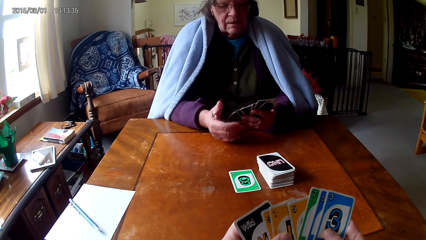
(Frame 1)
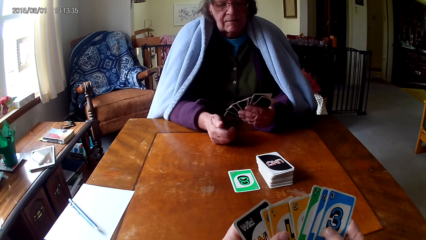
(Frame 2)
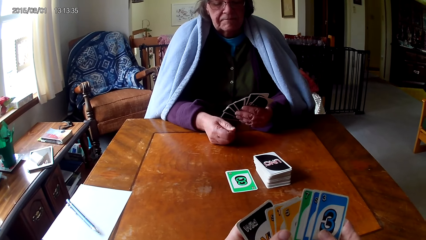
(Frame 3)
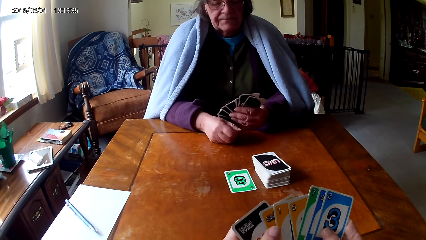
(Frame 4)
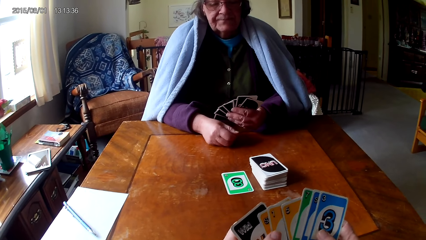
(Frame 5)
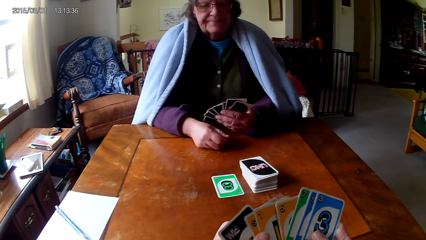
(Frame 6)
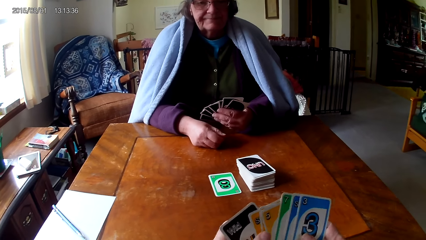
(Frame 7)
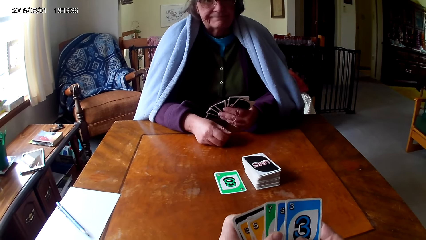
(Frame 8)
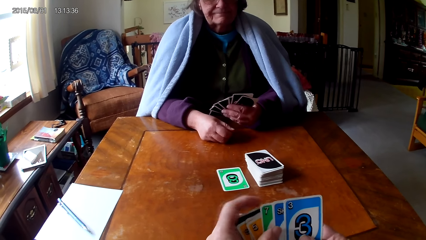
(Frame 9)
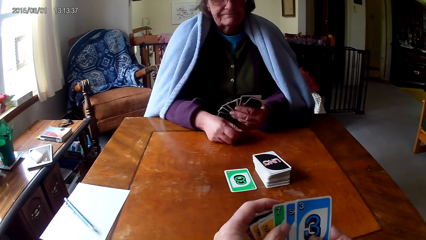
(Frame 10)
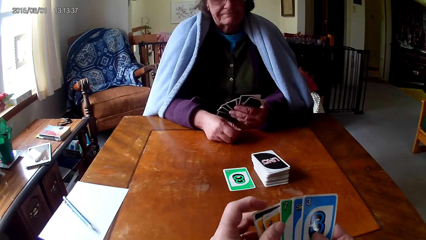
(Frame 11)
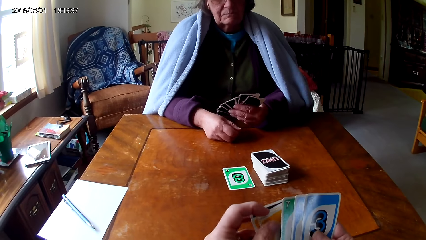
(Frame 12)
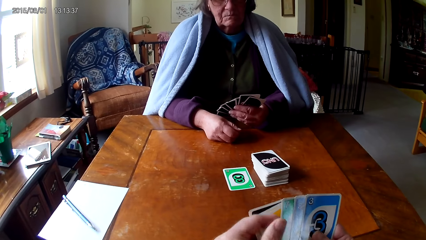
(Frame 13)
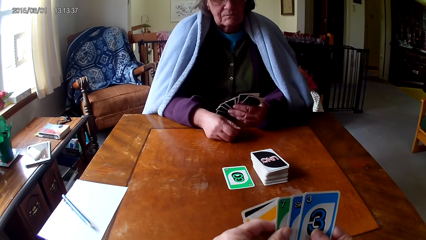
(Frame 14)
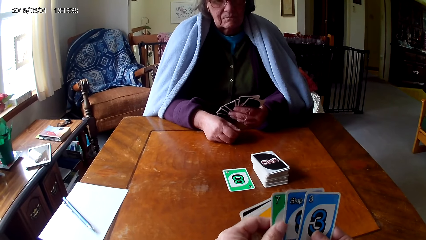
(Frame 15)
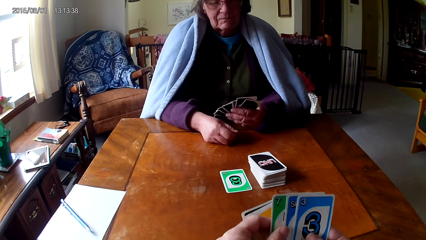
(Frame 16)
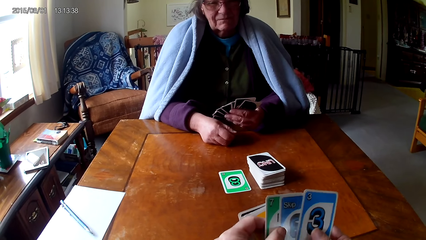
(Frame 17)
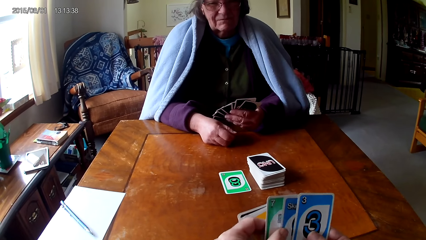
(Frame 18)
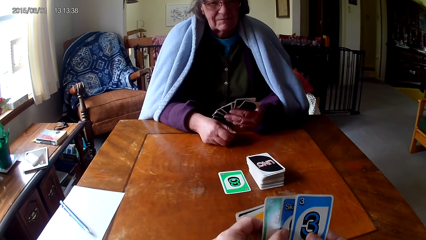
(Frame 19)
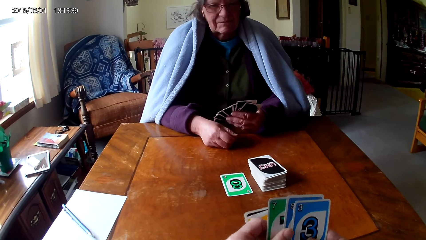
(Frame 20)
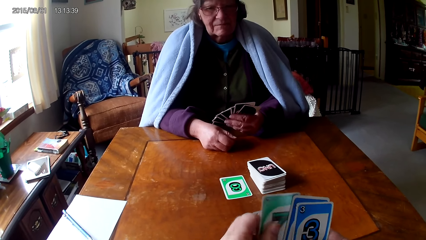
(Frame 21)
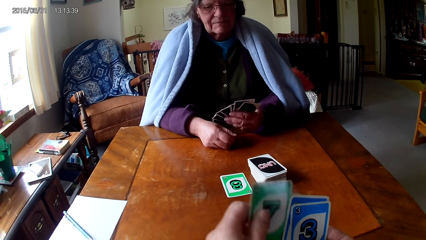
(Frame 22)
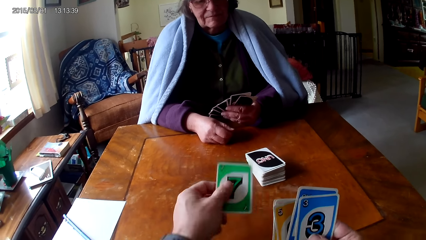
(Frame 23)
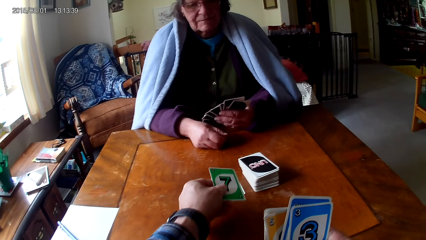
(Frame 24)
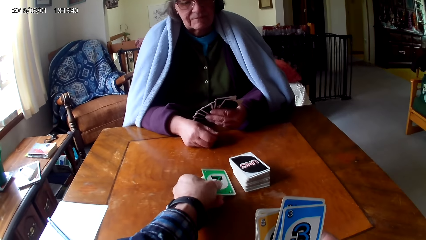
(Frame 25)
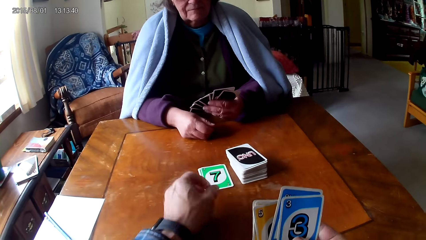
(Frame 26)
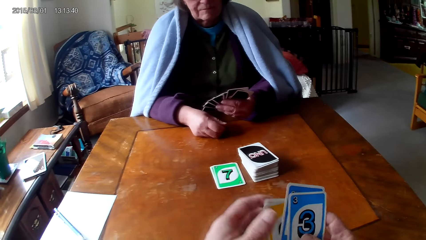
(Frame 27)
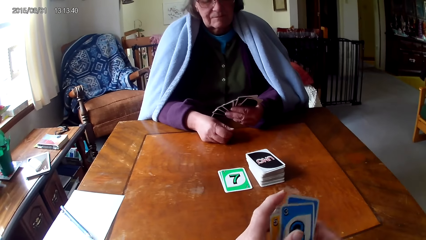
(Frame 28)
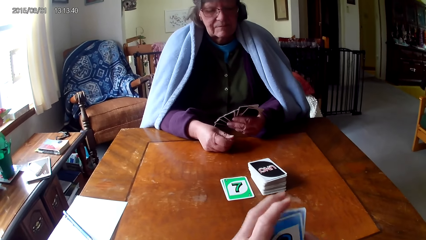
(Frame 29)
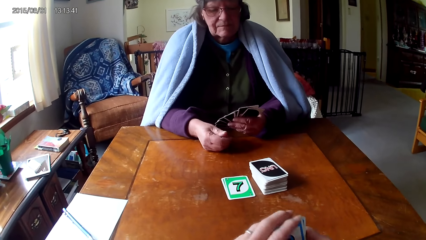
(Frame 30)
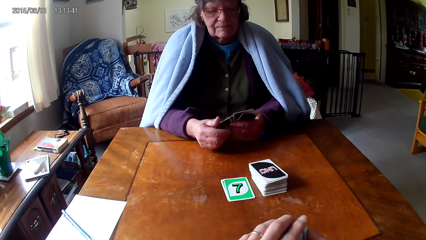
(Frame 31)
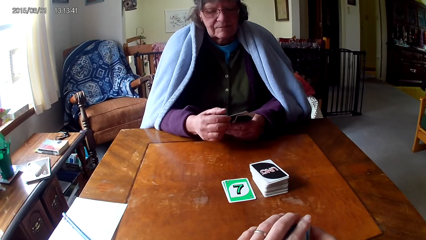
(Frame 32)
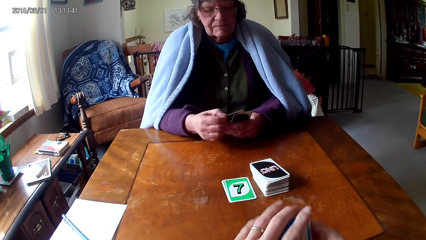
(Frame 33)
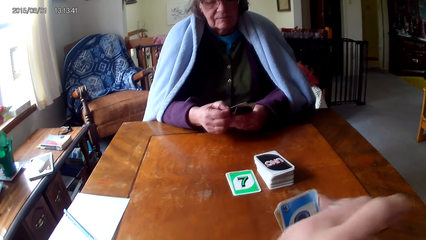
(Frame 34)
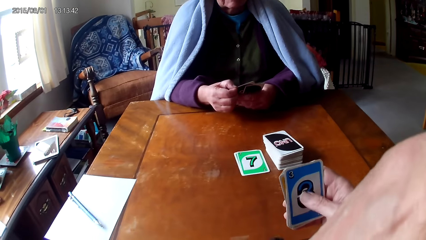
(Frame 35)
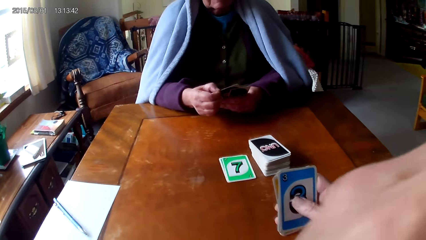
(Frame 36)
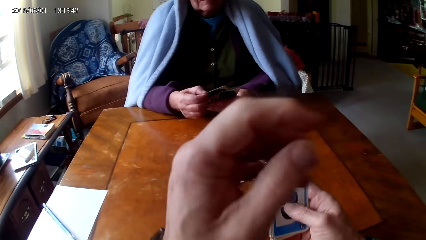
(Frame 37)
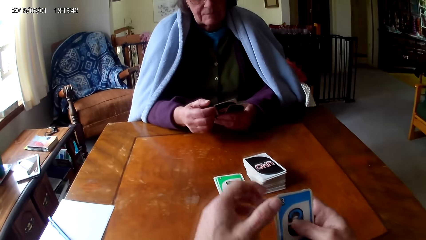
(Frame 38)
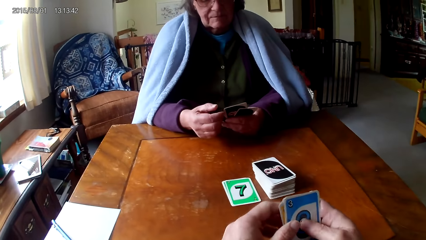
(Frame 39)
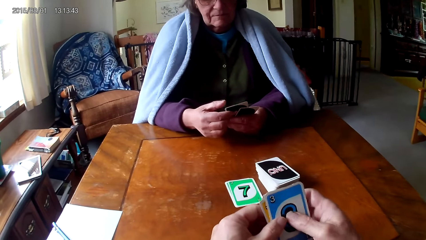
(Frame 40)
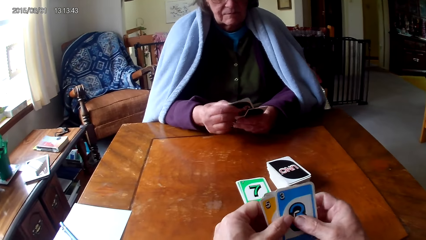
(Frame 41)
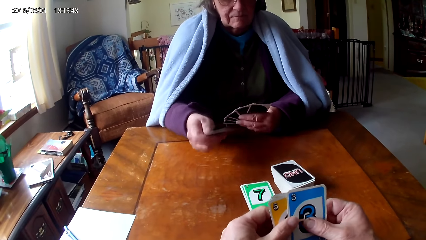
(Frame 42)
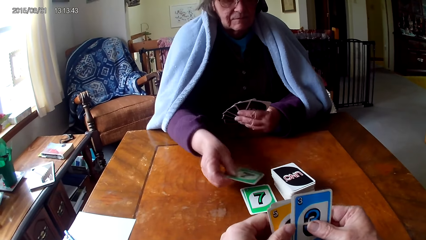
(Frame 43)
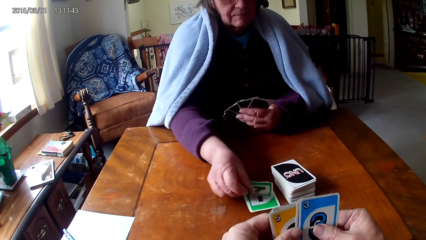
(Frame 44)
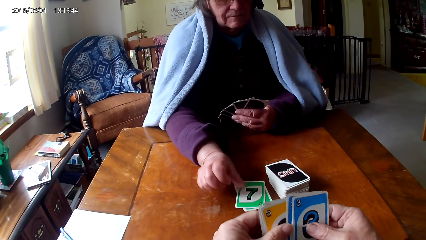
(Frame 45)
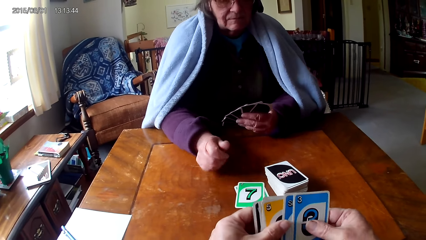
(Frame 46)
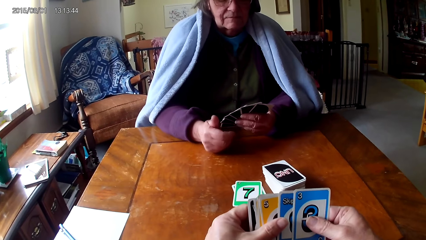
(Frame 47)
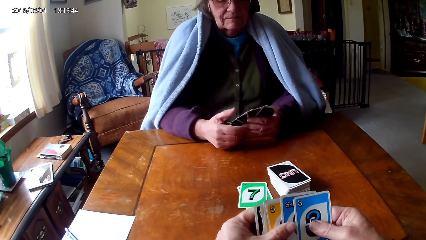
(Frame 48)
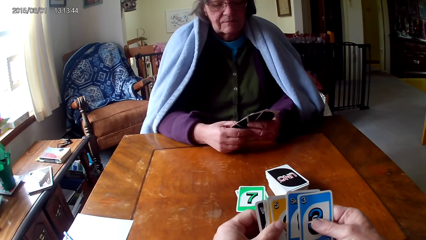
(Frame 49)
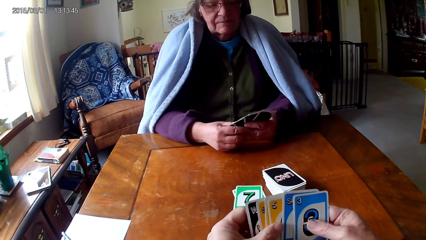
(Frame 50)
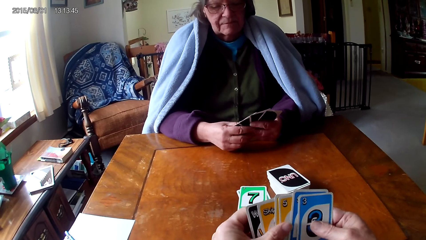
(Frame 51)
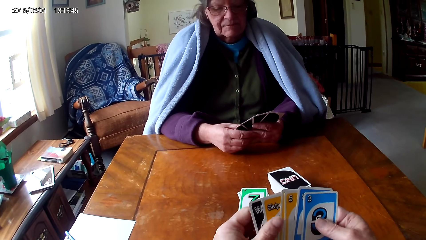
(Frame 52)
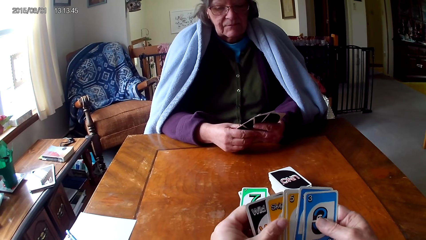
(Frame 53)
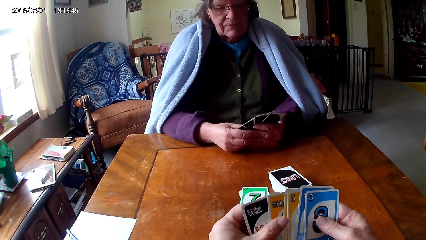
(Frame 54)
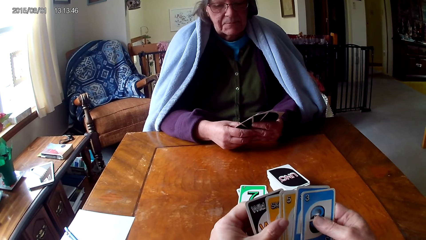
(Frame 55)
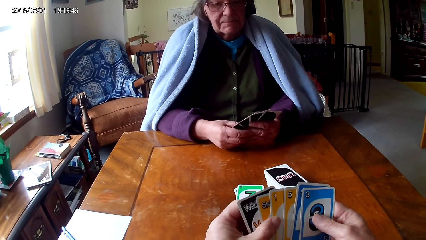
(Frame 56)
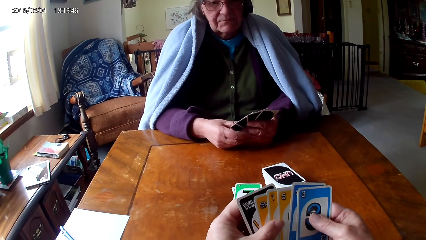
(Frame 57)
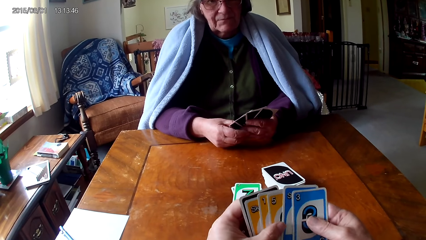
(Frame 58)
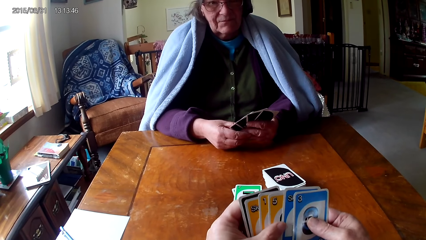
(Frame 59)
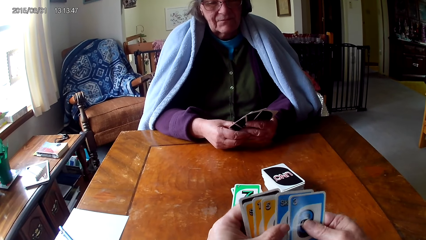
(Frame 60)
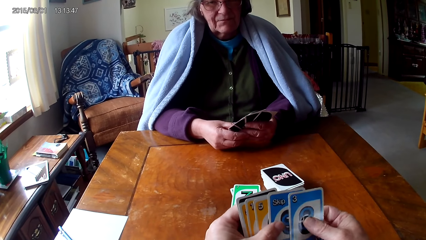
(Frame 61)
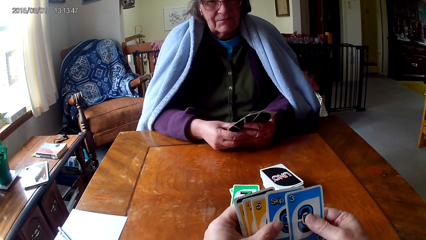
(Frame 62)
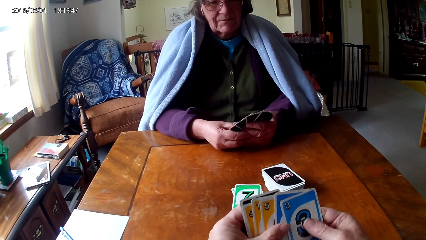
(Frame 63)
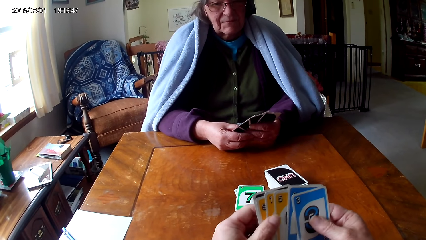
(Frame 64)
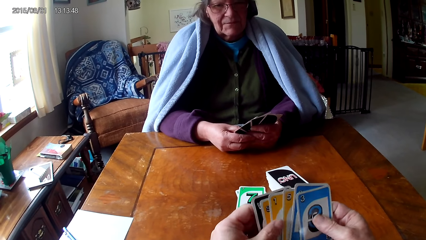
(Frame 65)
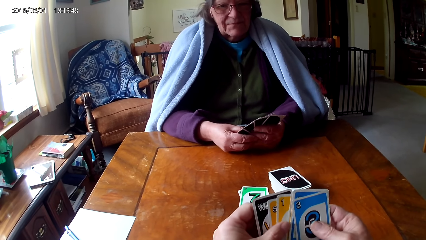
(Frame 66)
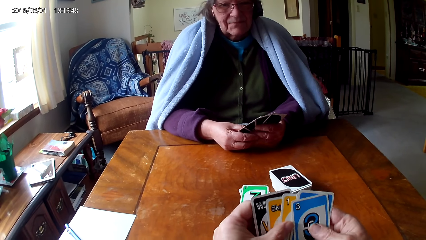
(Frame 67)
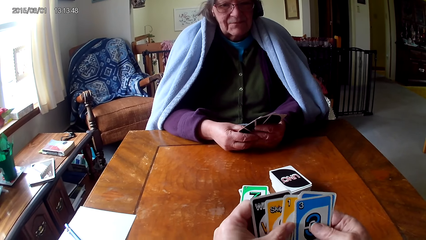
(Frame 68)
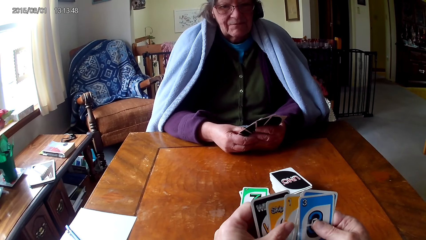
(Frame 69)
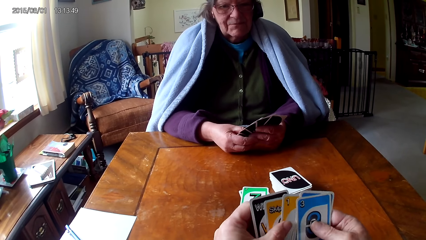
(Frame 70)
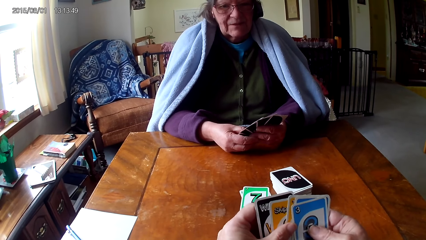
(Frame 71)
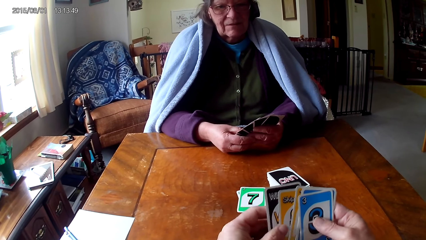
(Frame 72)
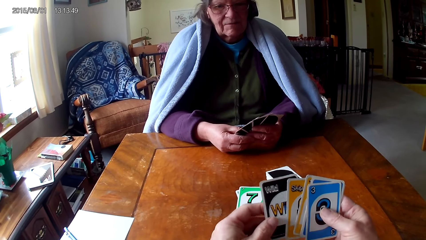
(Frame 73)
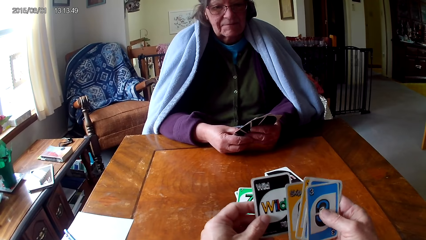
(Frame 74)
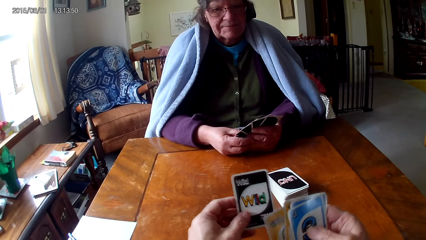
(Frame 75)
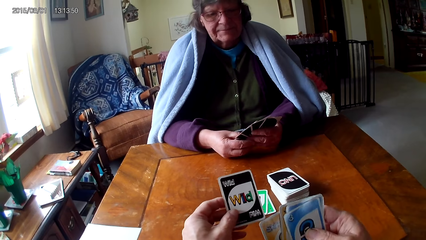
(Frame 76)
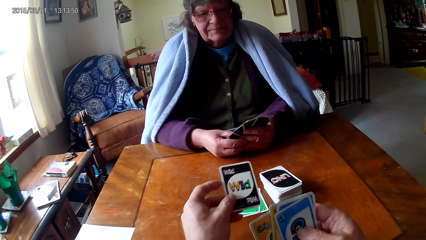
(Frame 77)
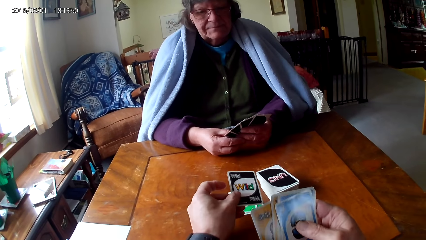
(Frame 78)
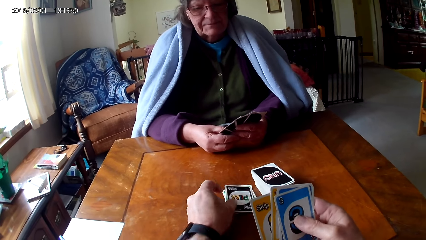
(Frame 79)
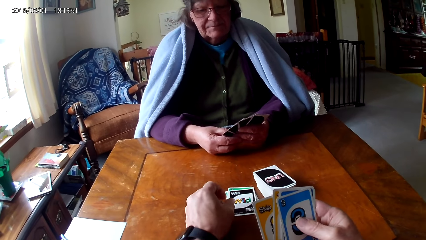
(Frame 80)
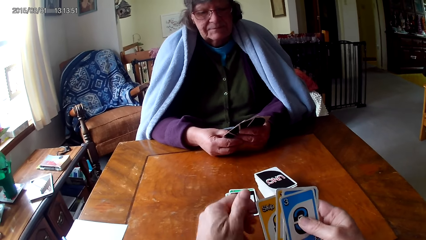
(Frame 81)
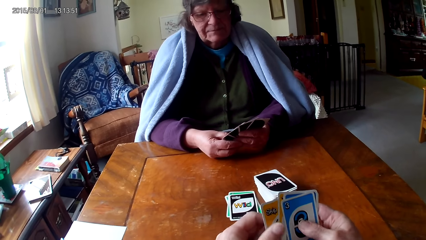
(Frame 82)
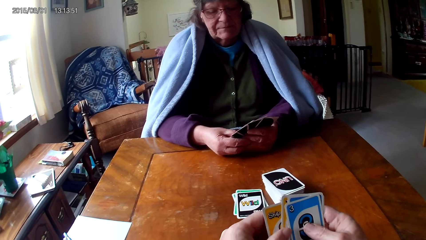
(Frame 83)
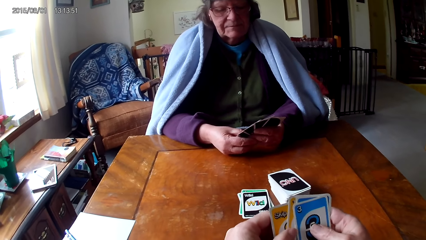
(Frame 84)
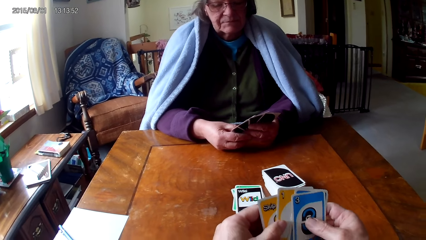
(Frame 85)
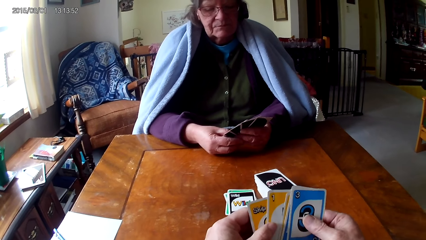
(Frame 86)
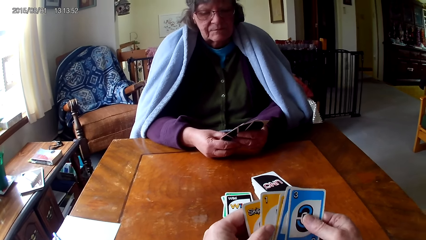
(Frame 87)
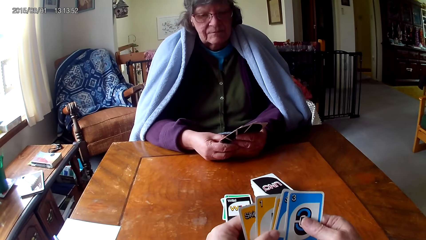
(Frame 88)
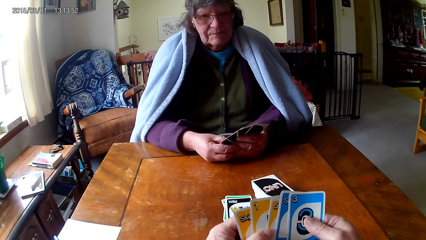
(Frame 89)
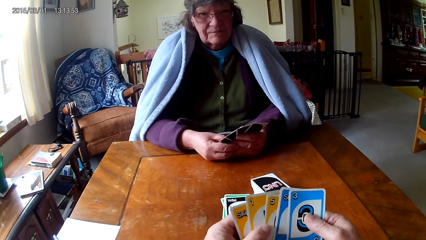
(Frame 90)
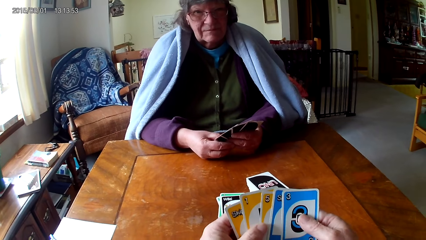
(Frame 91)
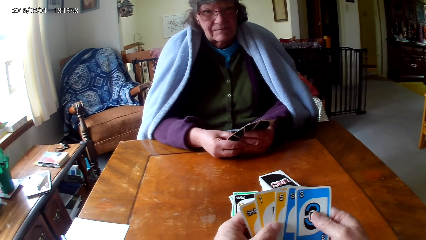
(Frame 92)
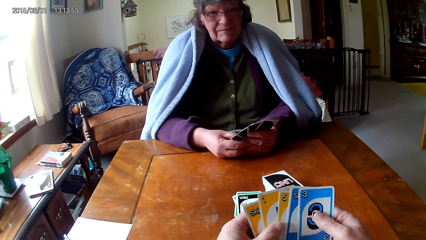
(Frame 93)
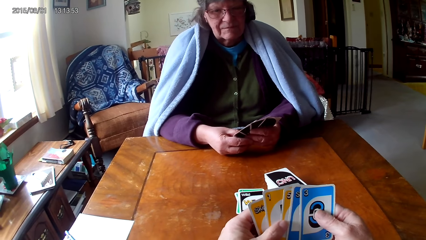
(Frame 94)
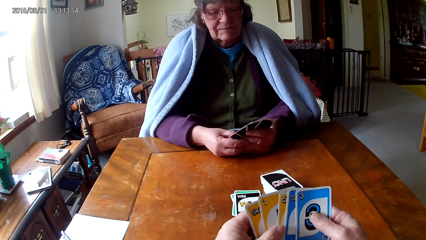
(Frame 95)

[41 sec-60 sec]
A man pulls her hand off the card. The camera wearer checks the cards, picks up a card, puts the card on a card on the table and aligns the cards with both hands. The man picks up the card. The camera wearer pulls his hand off the card, wipes something with his hand, pulls his hand off something and holds the cards with both hands. The man picks up the card and puts the card on a card on the table. The camera wearer checks the cards, shuffles the cards, puts the card on a card on the table, holds the cards with both hands and checks the cards.
